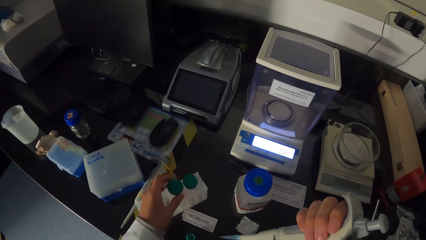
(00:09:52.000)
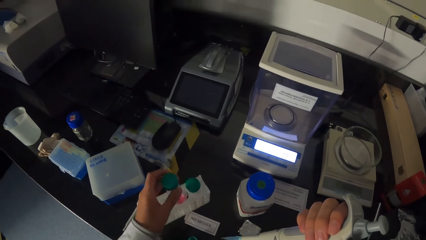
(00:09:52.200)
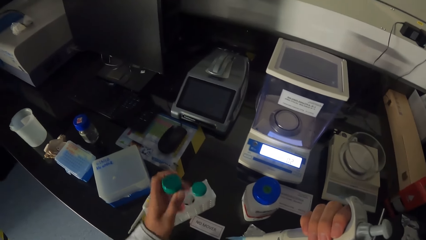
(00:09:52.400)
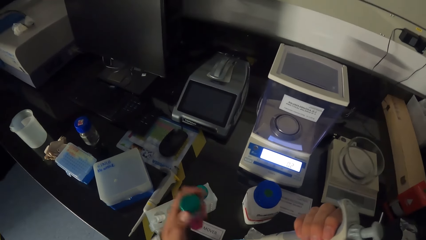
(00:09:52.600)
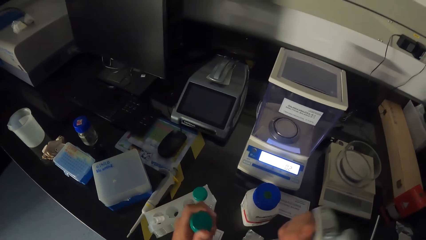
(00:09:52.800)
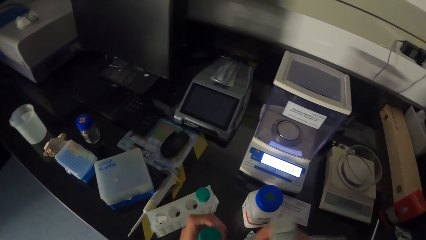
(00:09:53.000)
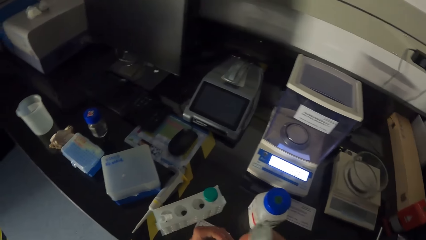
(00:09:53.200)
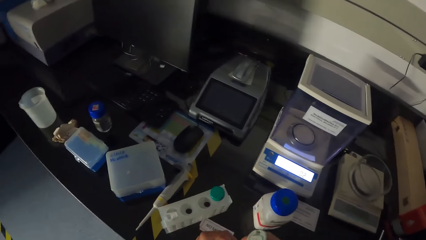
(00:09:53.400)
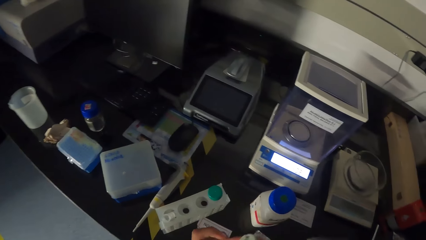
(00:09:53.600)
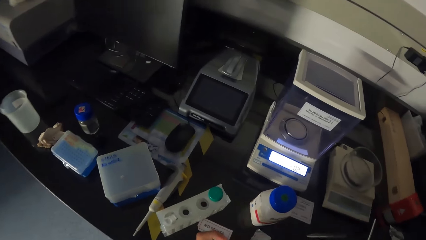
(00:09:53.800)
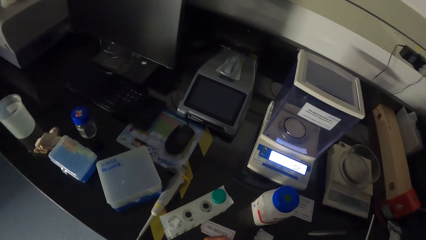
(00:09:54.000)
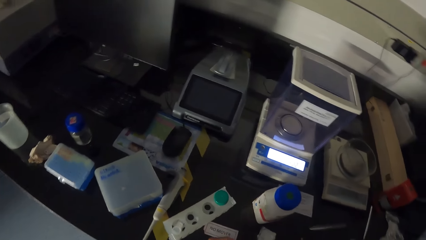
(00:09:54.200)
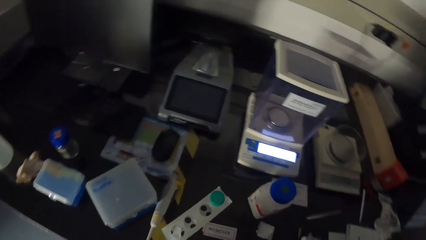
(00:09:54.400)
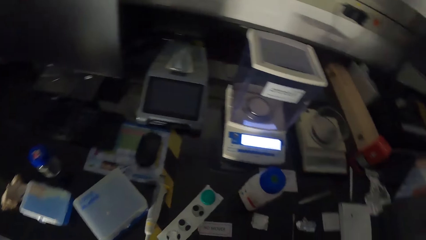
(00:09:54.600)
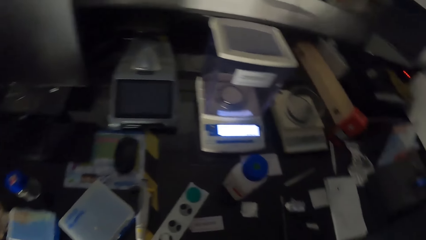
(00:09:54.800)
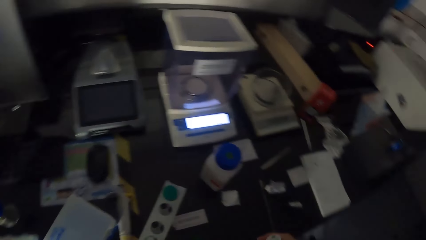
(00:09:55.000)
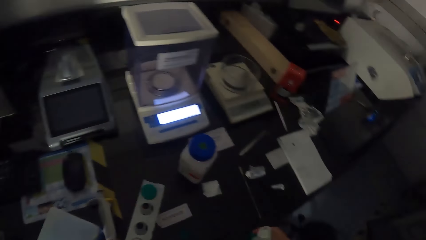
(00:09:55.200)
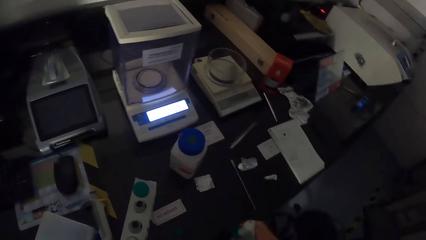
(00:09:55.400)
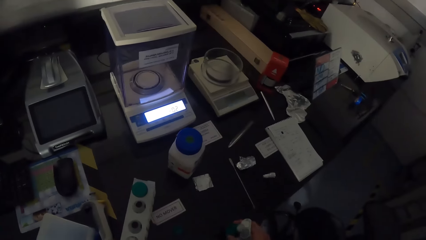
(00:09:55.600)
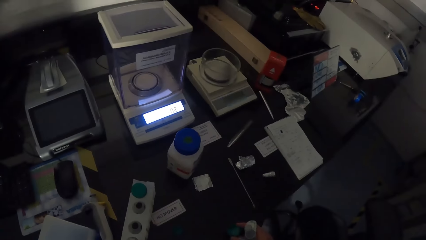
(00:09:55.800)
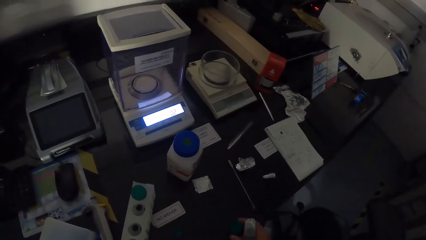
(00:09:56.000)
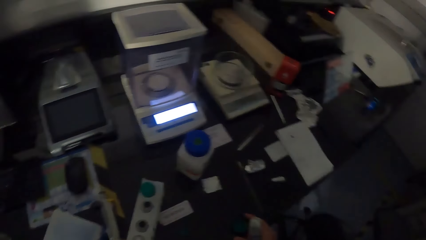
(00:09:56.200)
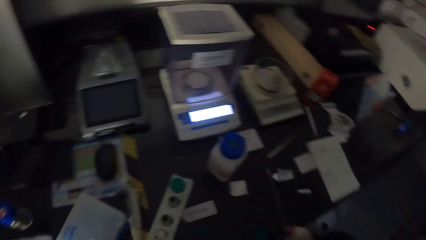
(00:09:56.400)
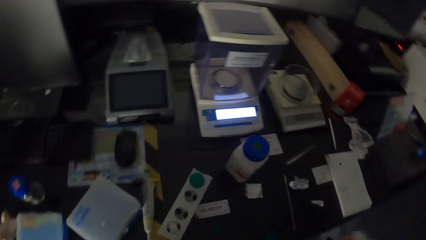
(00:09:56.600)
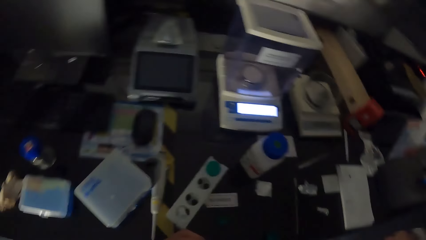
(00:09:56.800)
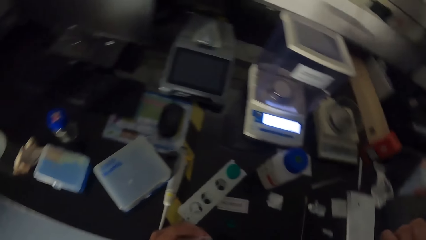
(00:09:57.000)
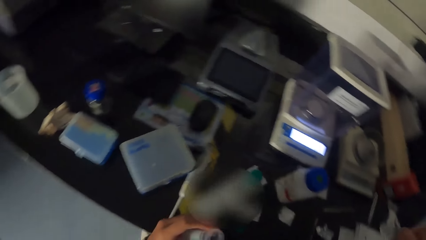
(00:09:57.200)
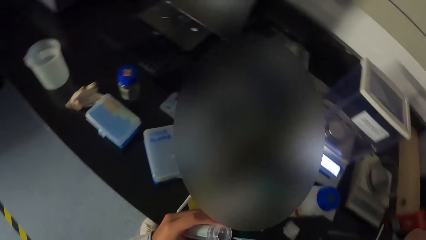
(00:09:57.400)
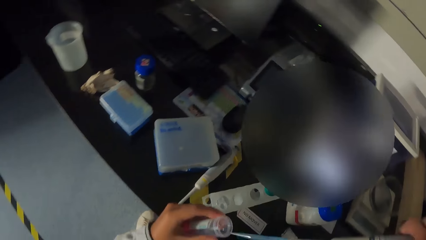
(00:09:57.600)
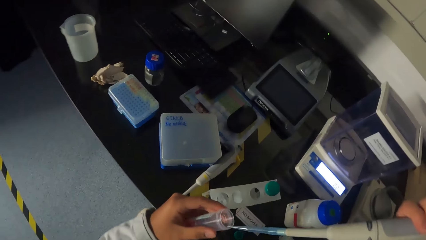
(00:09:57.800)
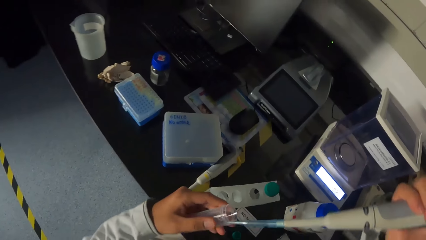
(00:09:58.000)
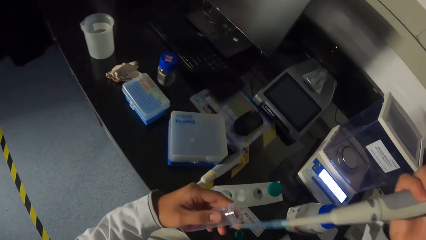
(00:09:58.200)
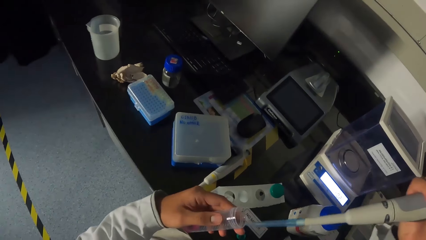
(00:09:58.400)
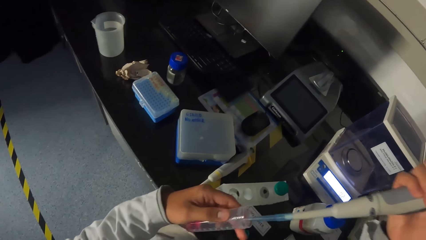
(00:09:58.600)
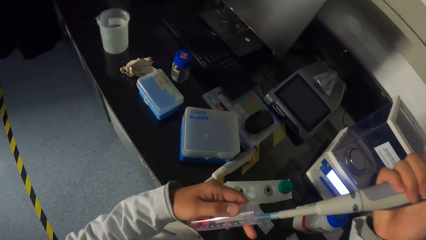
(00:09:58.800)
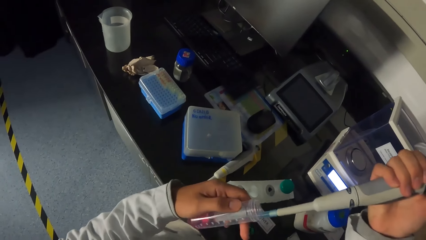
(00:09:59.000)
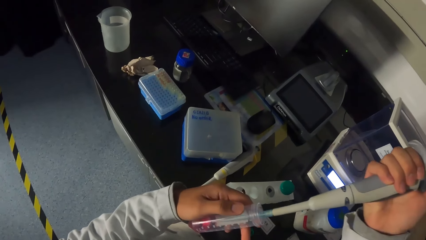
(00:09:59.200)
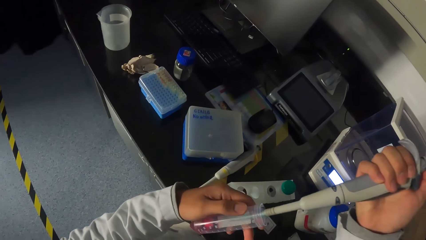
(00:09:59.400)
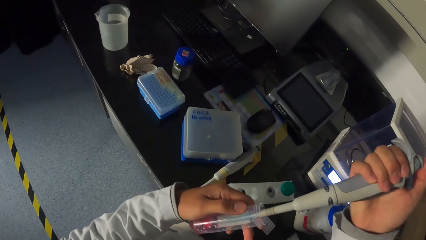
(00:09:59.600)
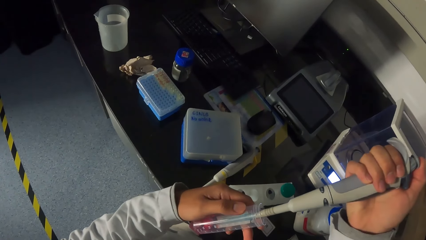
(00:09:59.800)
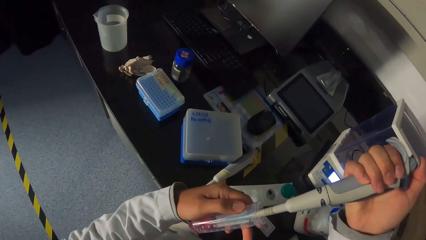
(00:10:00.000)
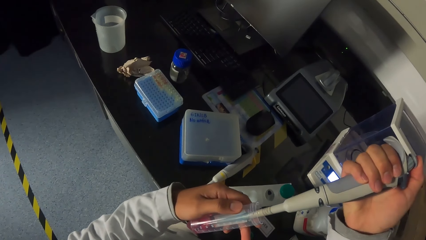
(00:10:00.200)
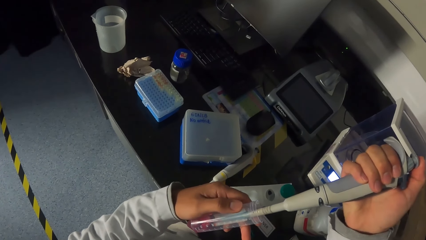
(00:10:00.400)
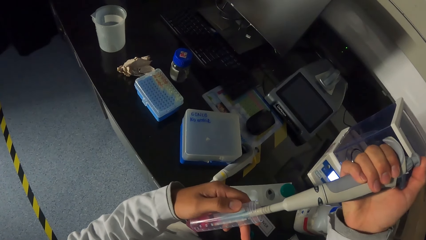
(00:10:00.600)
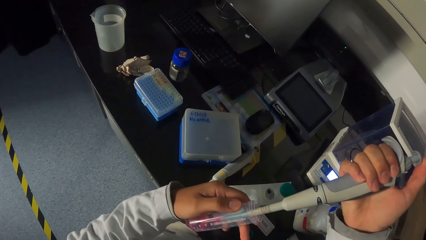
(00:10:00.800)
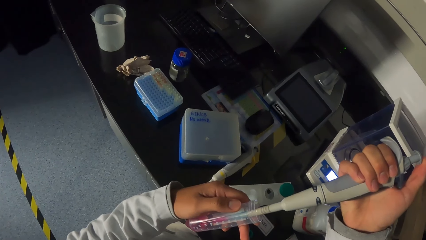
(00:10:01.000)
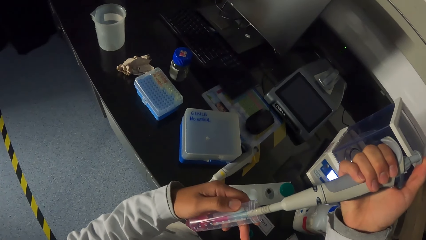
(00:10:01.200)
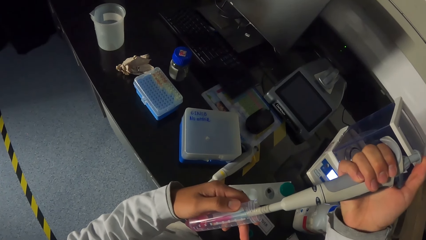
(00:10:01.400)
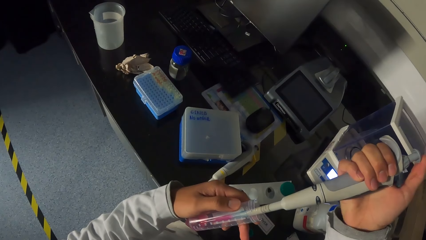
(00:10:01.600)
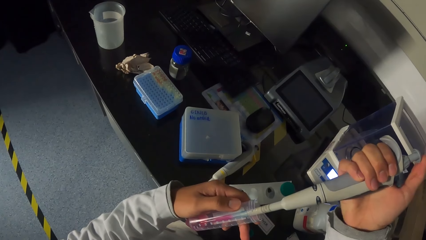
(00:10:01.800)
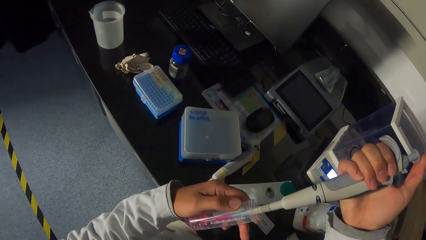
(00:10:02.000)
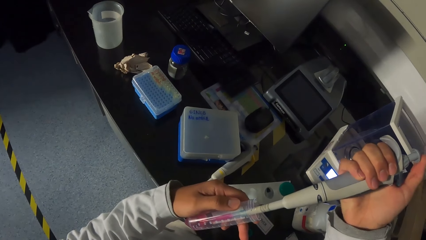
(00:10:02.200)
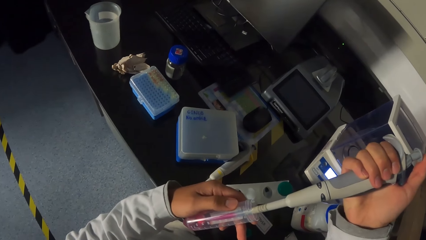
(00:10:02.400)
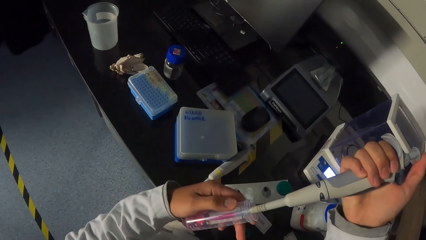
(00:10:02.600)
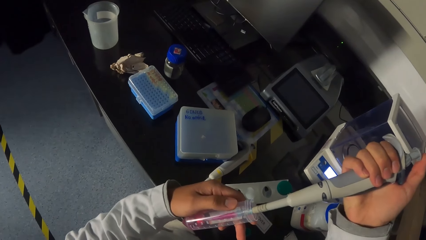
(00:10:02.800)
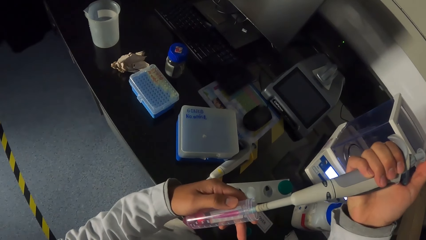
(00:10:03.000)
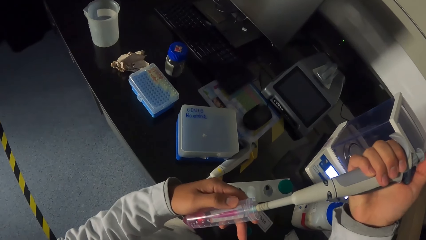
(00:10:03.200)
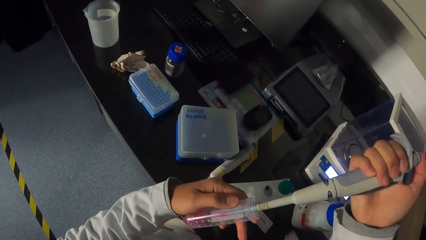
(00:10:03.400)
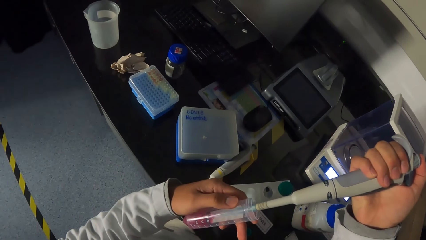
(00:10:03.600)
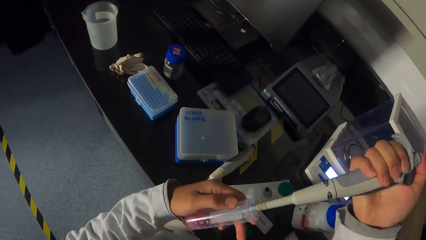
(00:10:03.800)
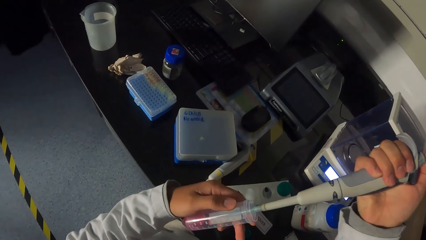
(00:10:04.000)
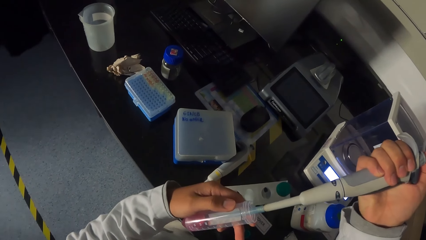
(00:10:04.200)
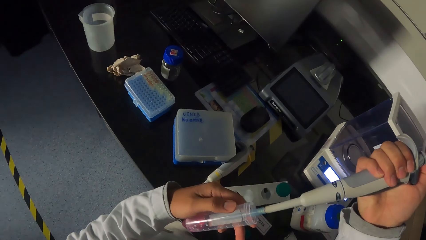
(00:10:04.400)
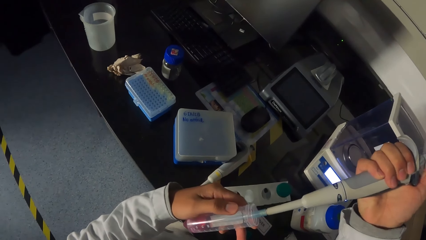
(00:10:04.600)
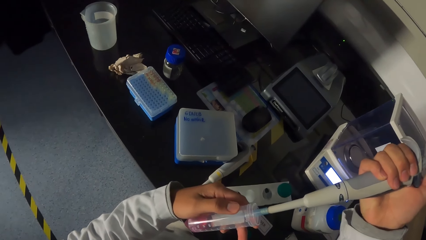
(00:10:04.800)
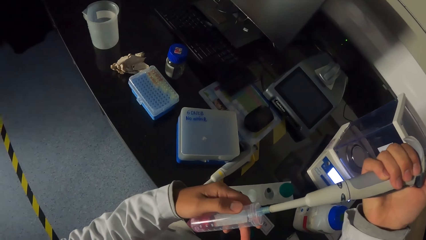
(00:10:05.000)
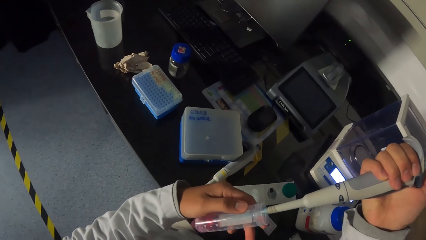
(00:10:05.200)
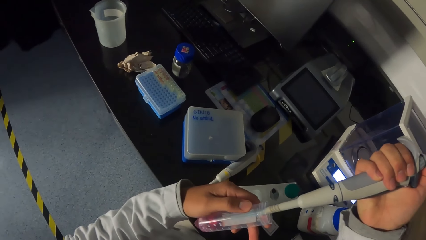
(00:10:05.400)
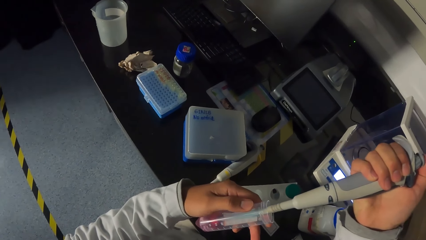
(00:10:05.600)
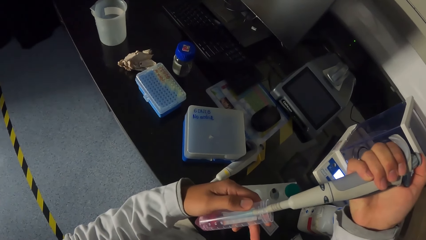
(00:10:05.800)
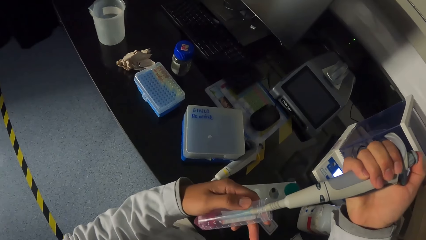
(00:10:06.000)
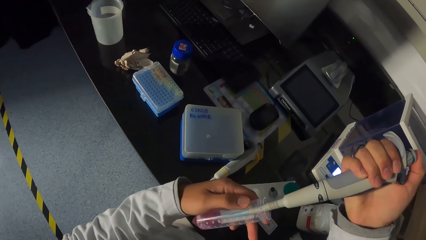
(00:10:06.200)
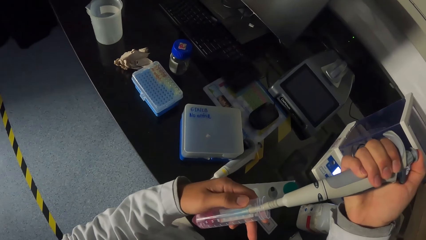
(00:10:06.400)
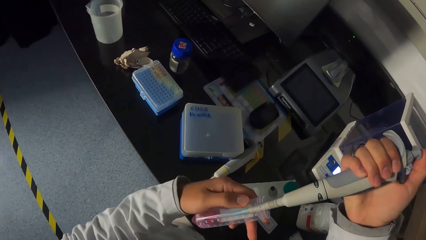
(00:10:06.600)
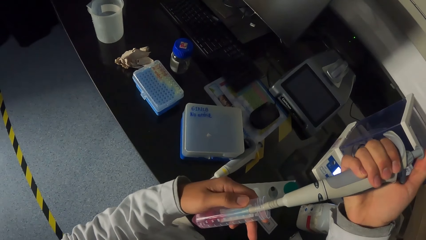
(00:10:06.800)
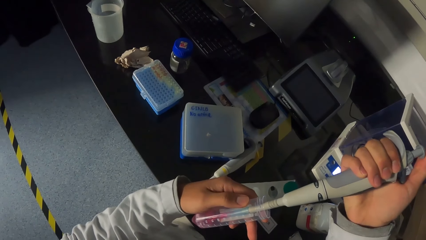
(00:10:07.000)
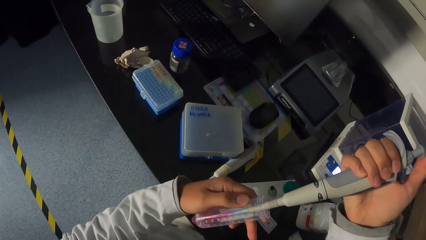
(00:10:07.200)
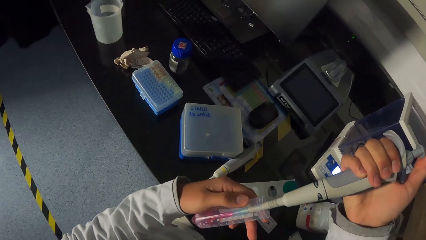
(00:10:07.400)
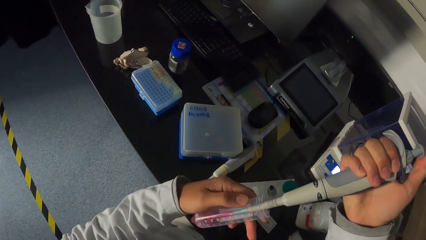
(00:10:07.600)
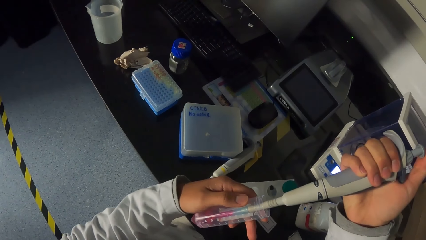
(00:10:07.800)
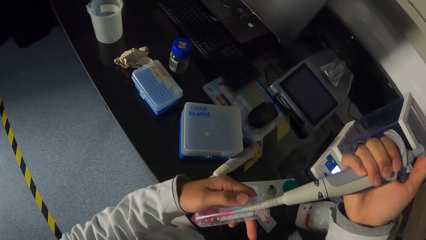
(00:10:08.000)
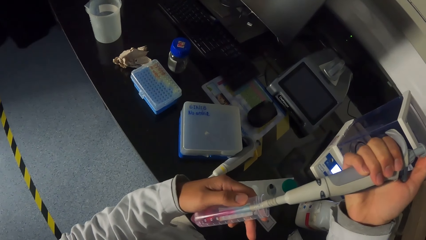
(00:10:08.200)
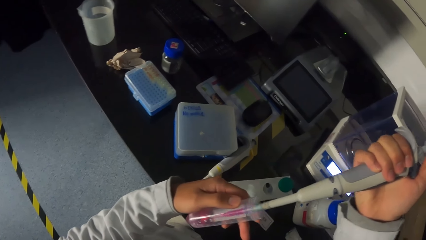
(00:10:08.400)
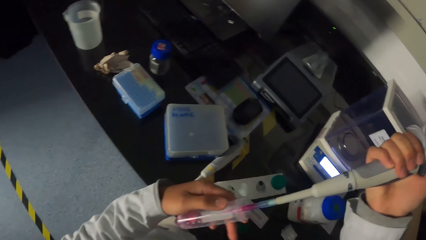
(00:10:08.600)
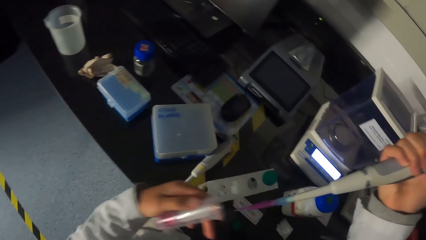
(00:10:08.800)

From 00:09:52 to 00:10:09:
The camera wearer looks around. He sucks the liquid in the test tube with the syringe or micropipette in his right hand.
